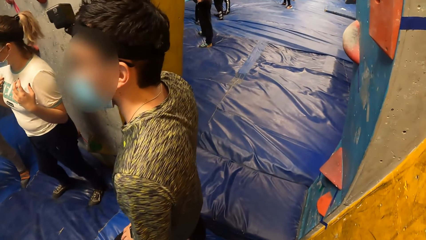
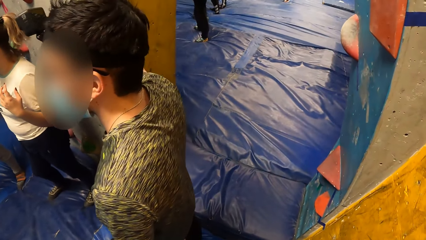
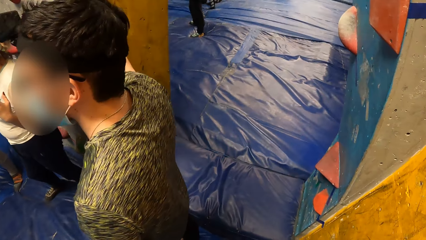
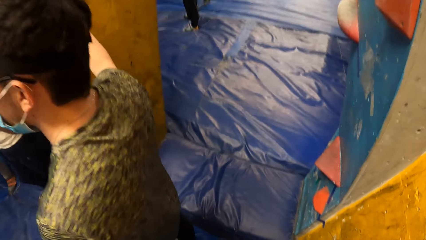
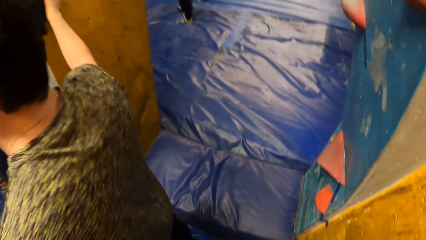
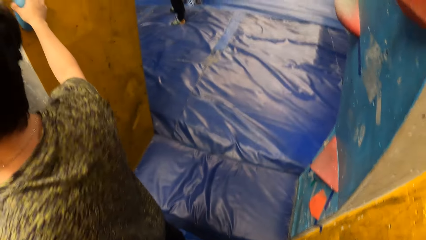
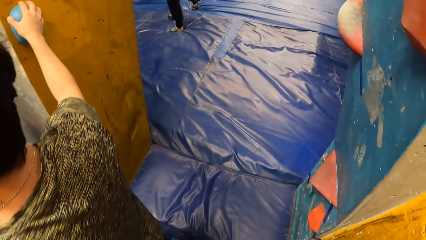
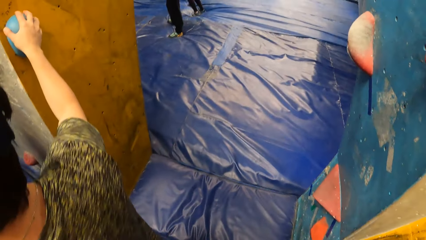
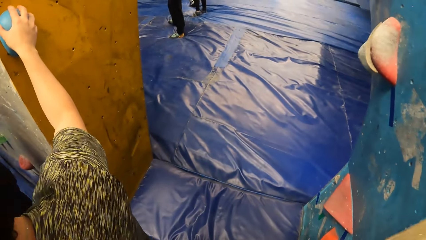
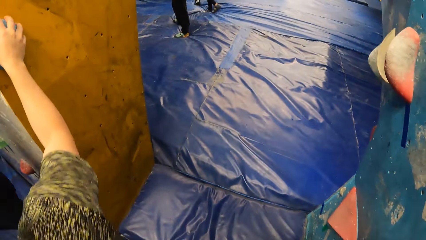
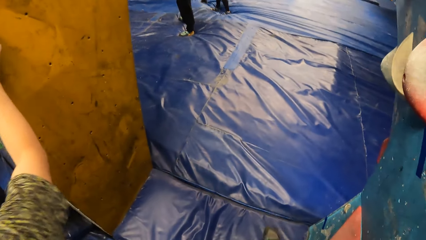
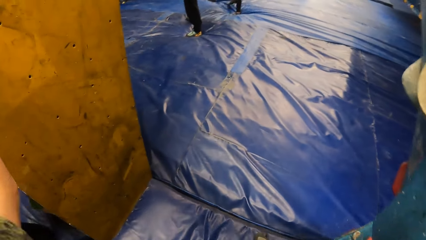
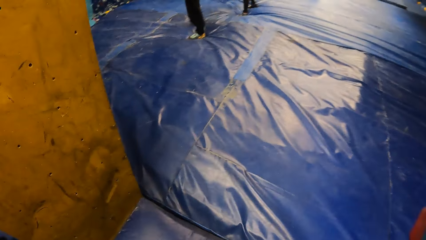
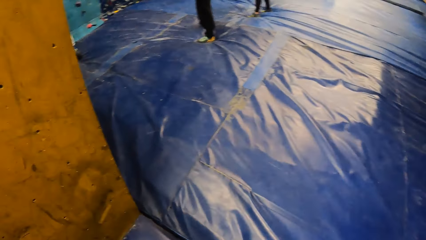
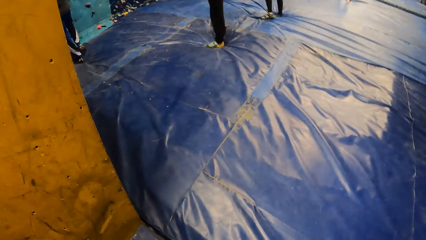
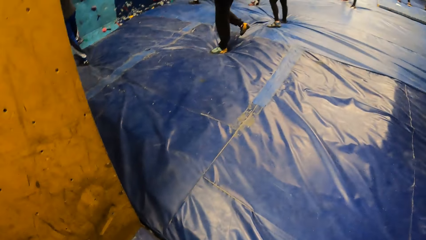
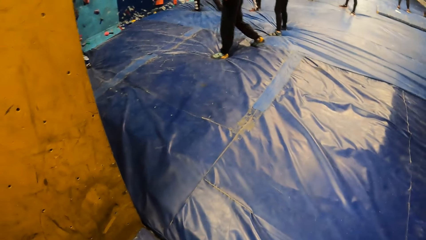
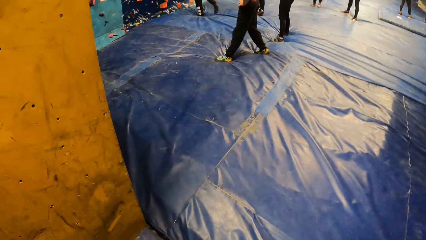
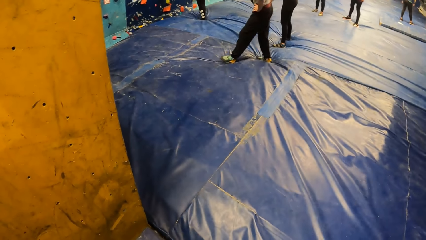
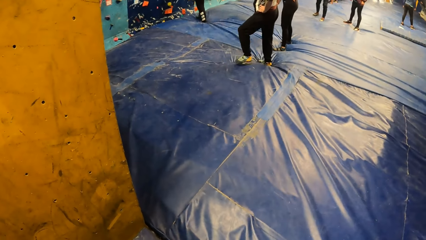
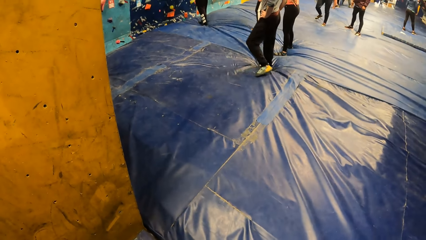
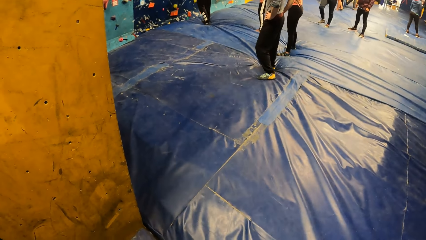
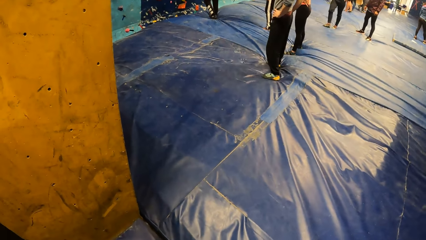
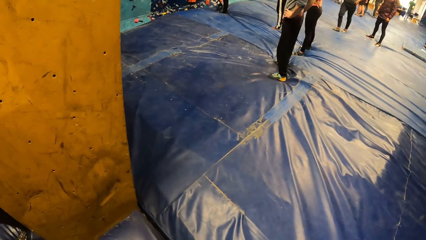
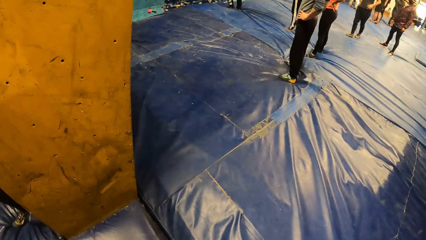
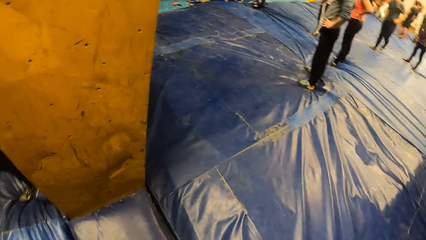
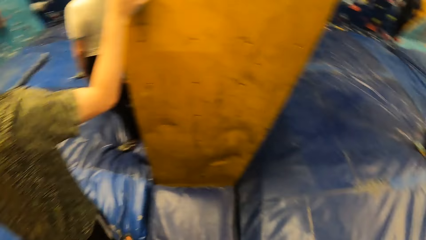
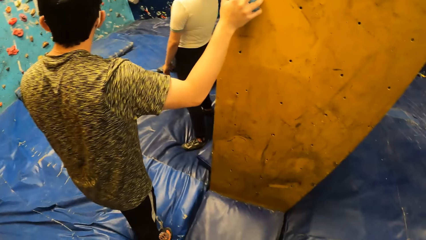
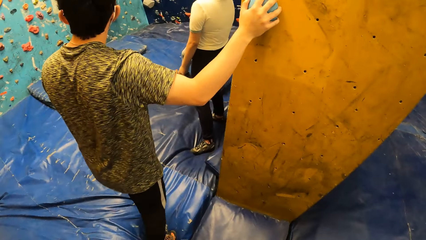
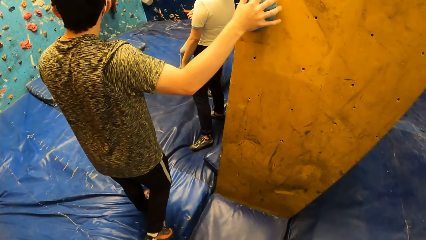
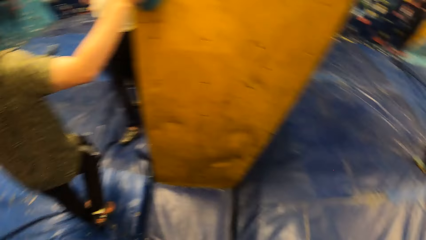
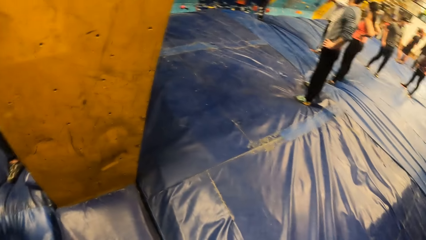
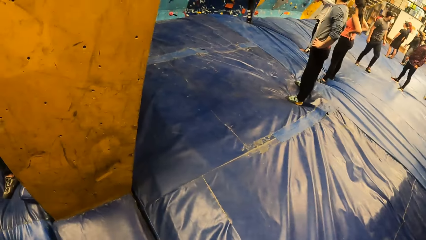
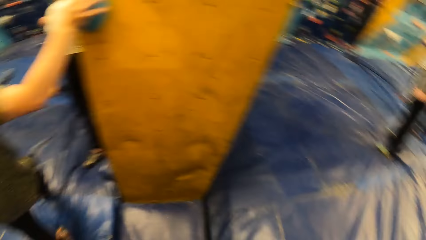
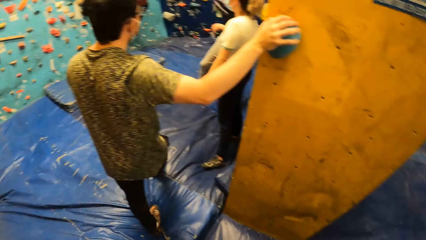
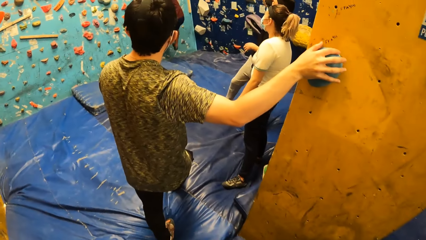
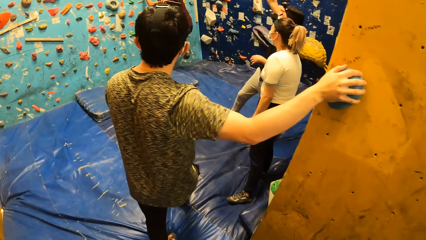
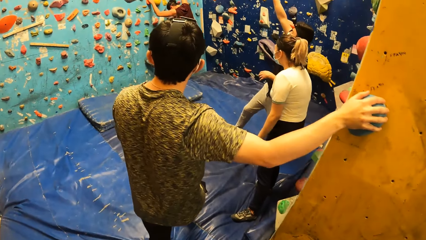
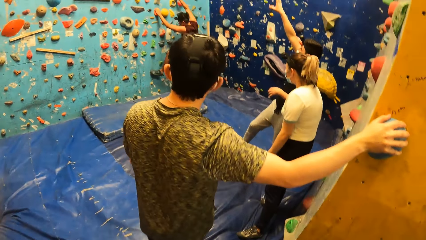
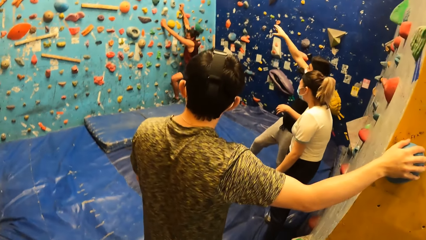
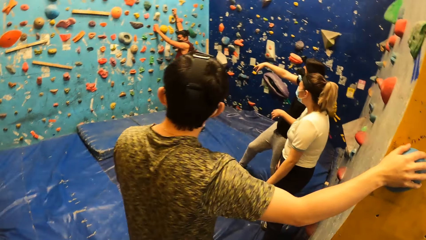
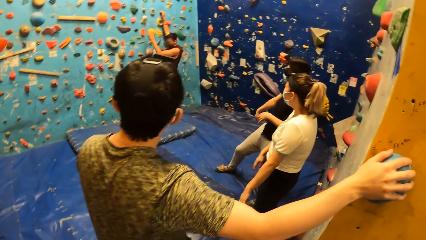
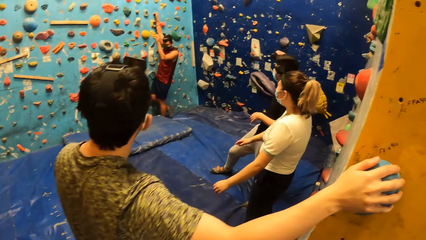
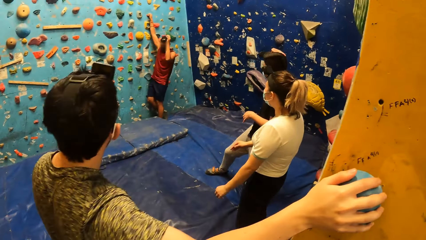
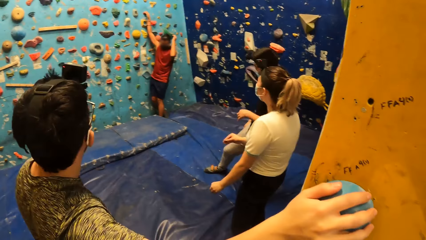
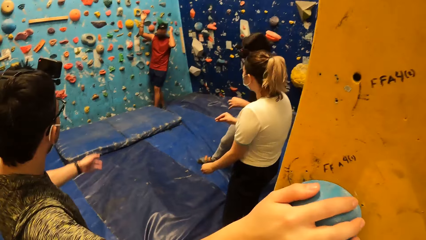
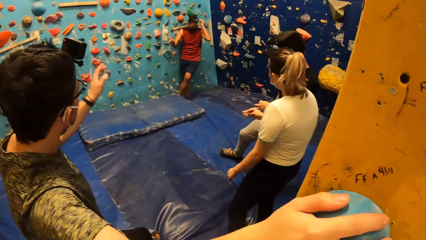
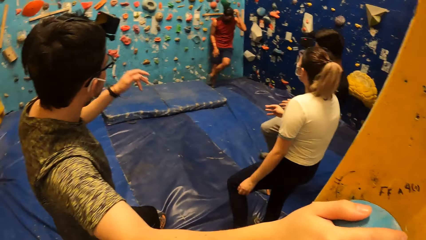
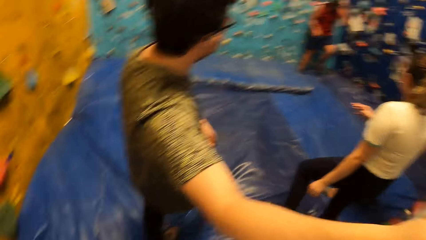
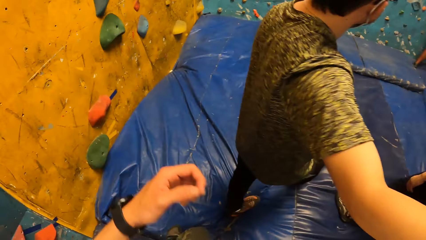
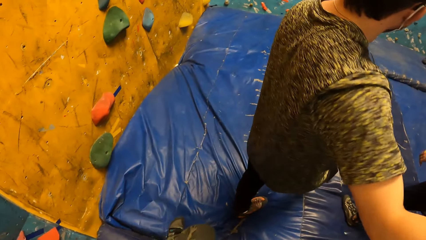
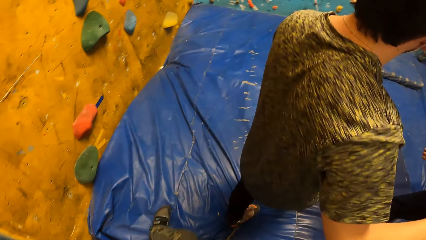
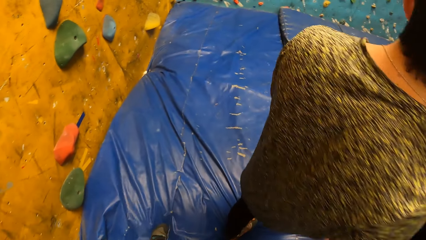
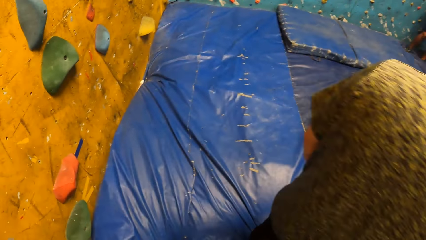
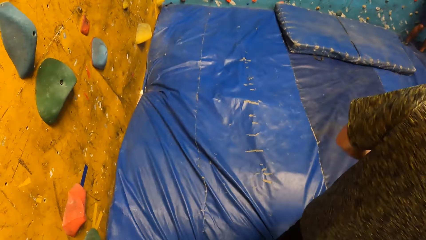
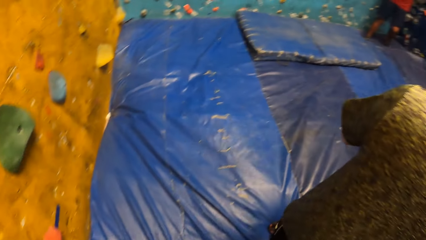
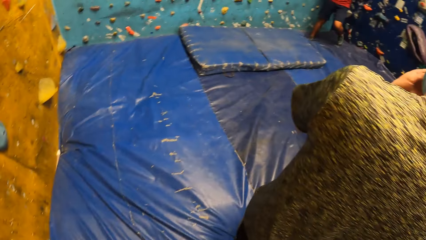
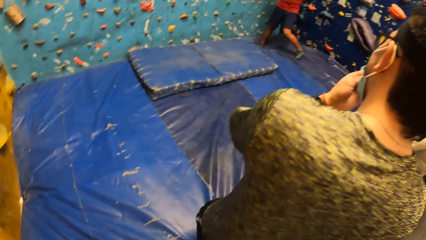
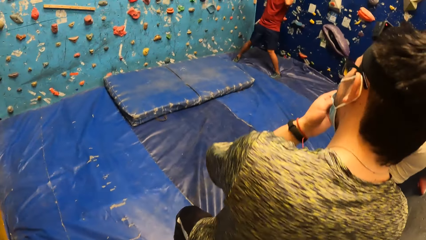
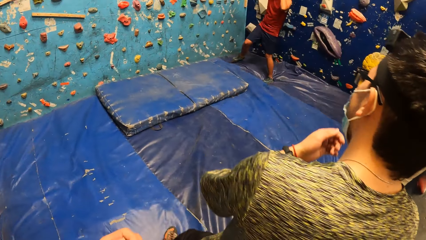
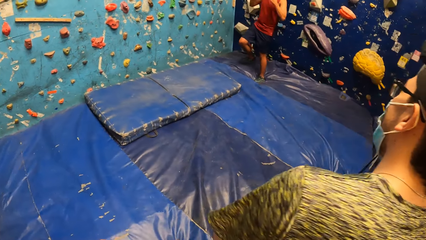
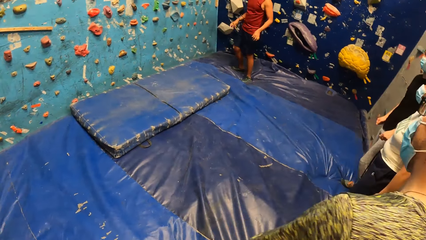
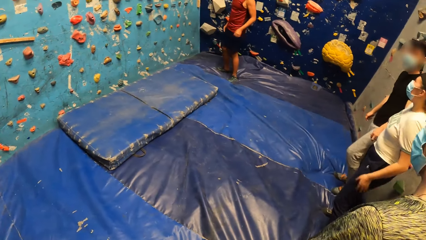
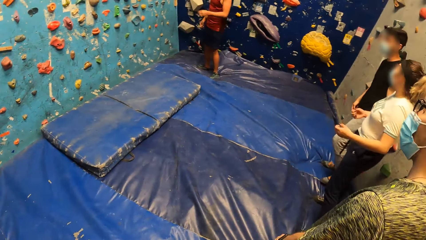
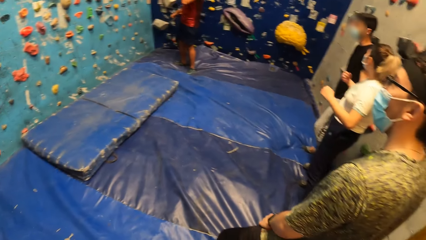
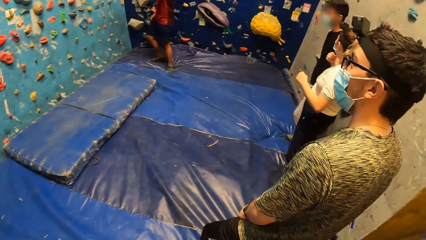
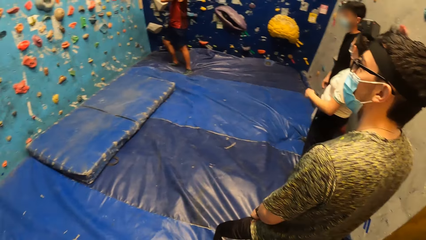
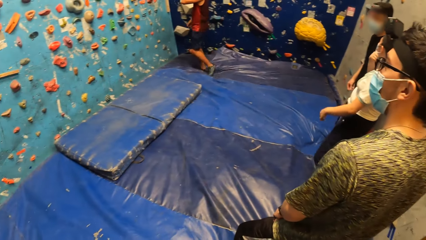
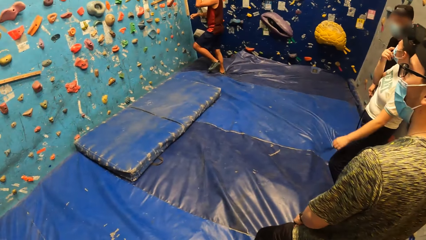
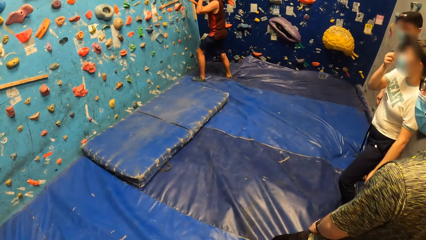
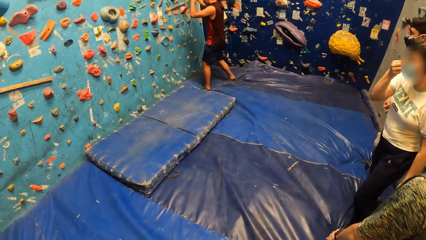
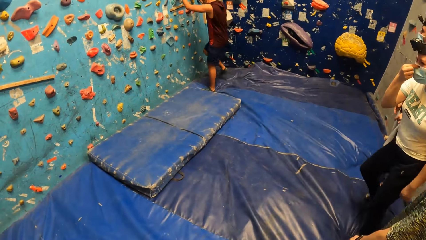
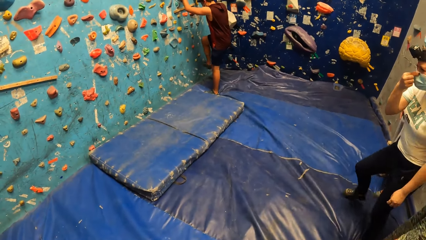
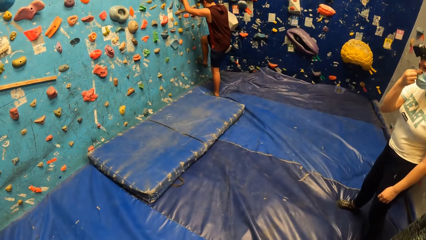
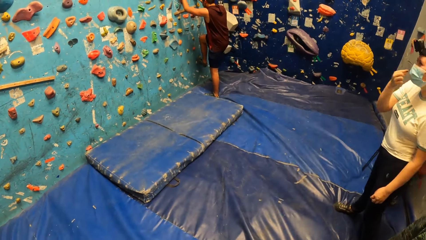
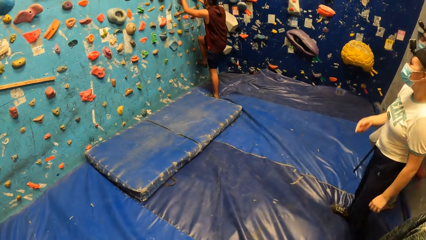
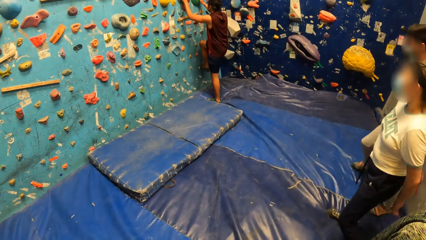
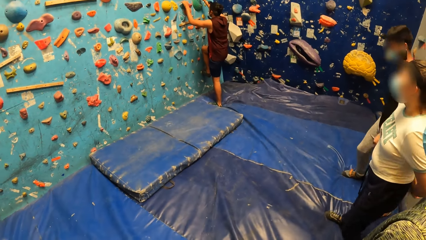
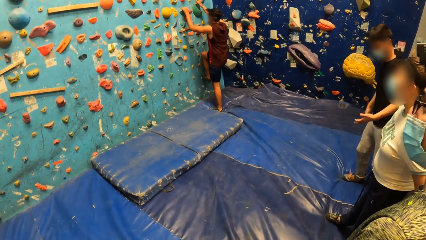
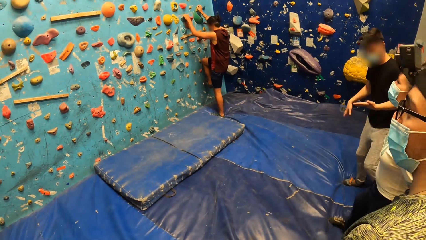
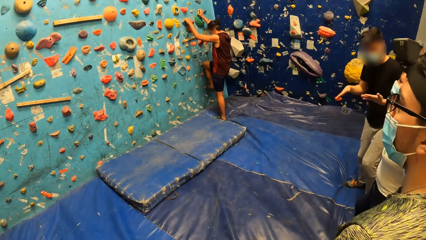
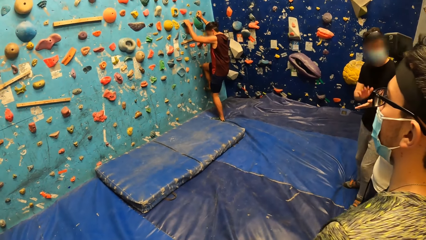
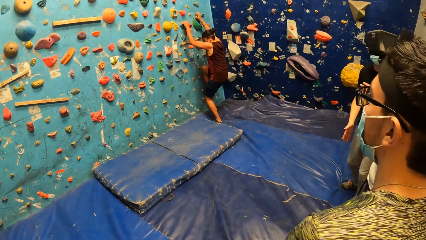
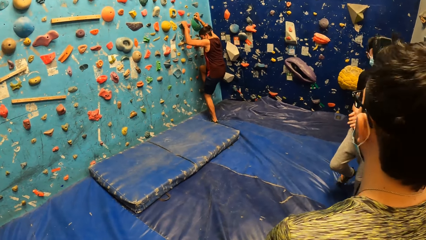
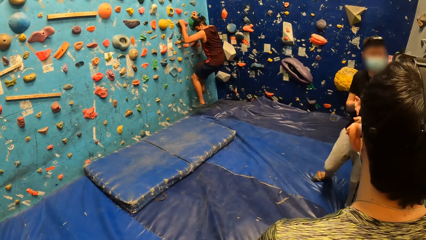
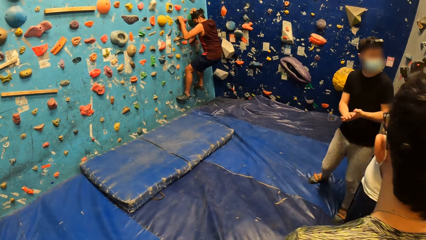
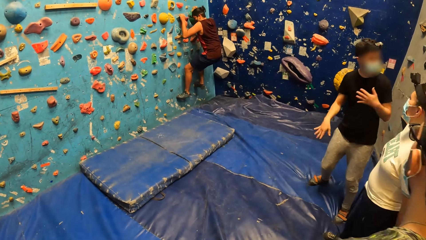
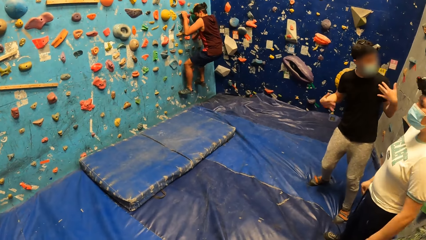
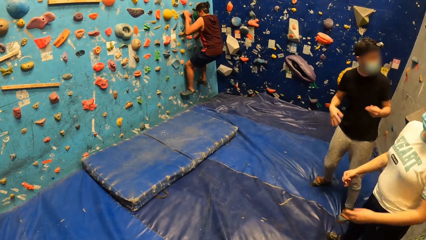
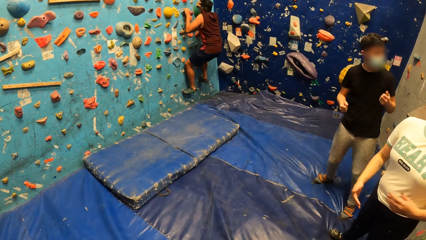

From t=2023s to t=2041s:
A man holds a handle. He moves, stands, stretches his left hand, raises the hand, and adjusts his nose mask with his left hand. A woman interacts with another man. The first man walks. The woman adjusts her nose mask with her left hand. A third man climbs the bouldering wall with both hands. The woman walks. The second man dusts his palms together.
